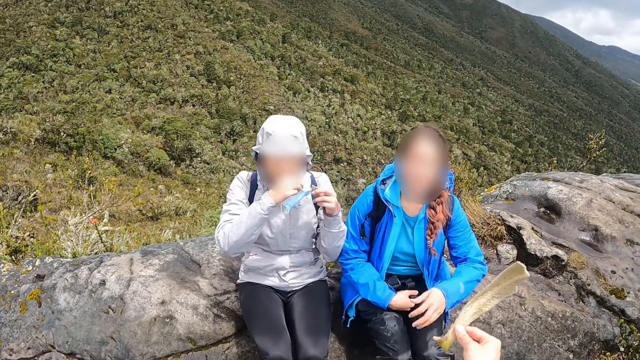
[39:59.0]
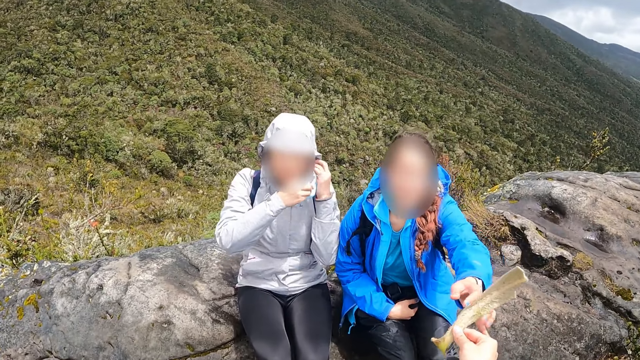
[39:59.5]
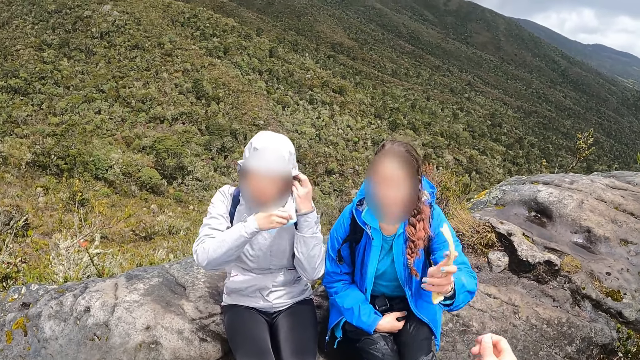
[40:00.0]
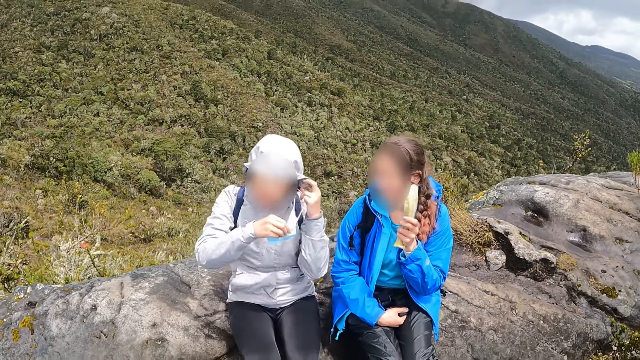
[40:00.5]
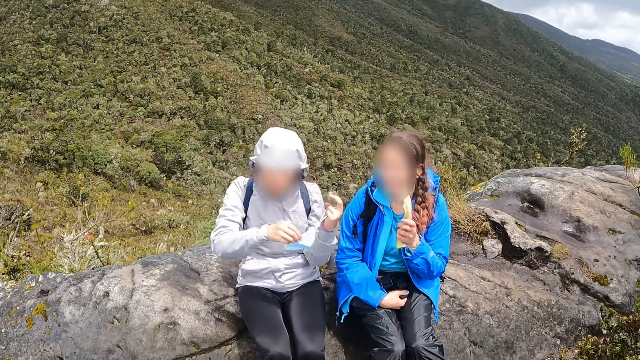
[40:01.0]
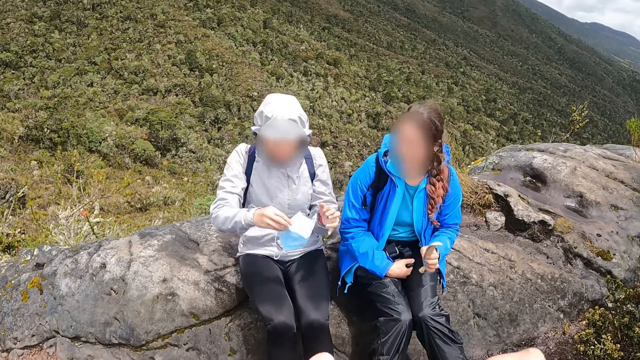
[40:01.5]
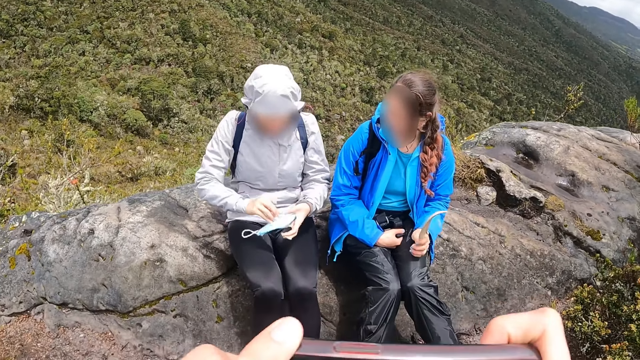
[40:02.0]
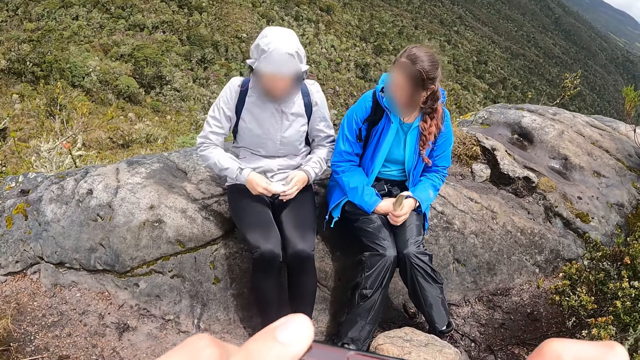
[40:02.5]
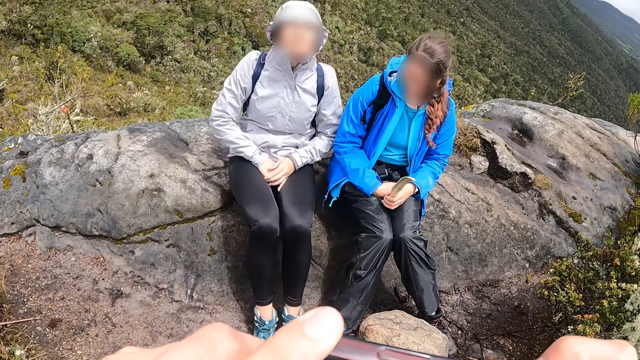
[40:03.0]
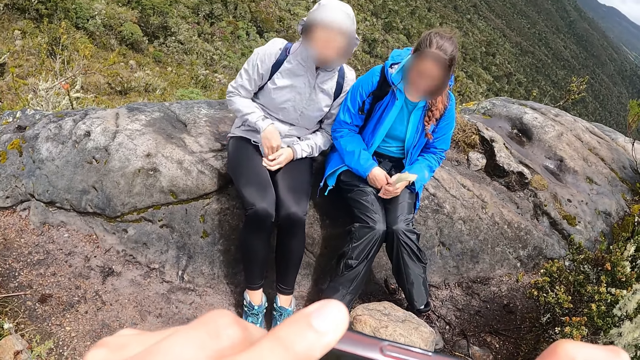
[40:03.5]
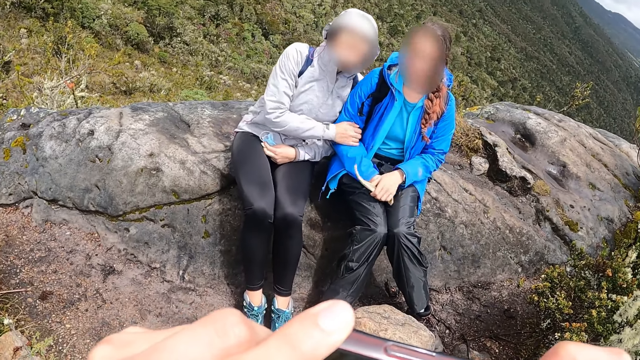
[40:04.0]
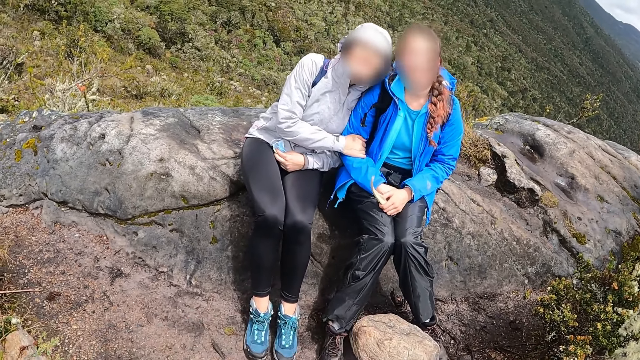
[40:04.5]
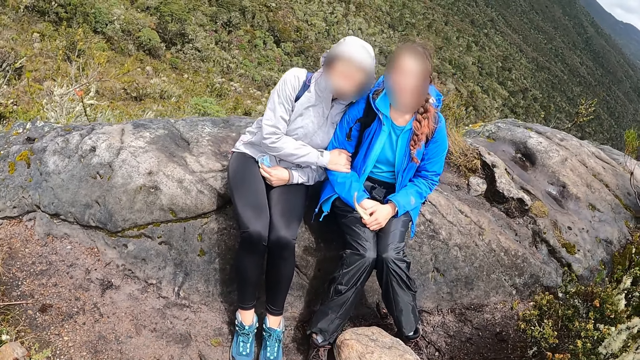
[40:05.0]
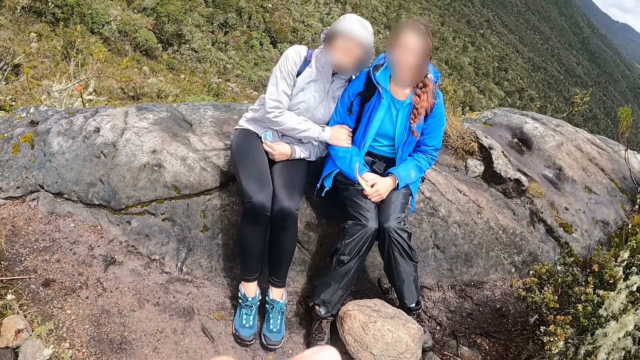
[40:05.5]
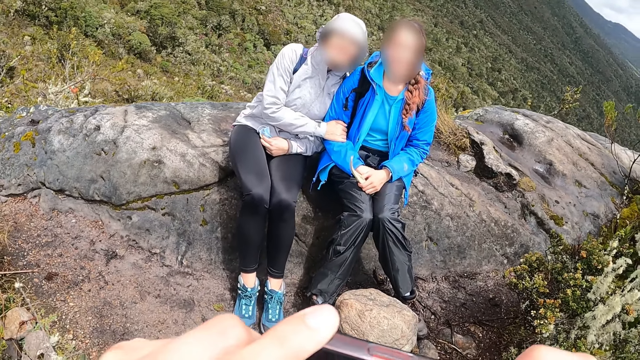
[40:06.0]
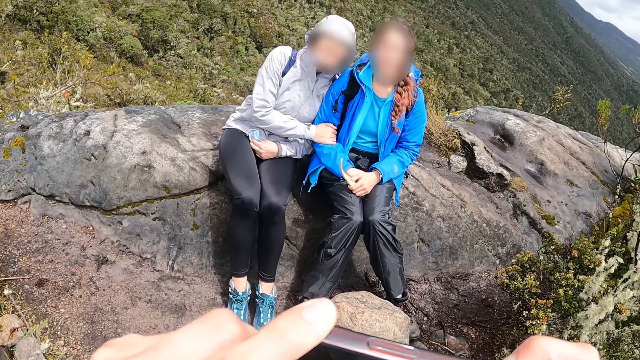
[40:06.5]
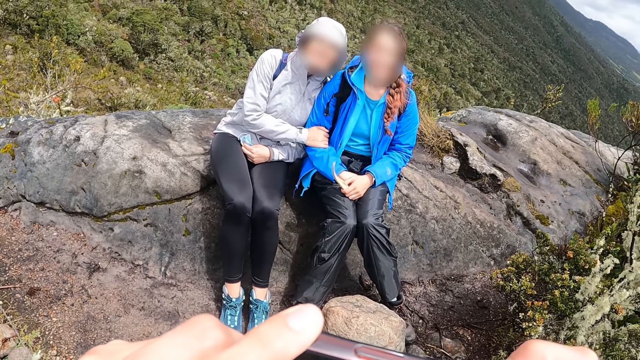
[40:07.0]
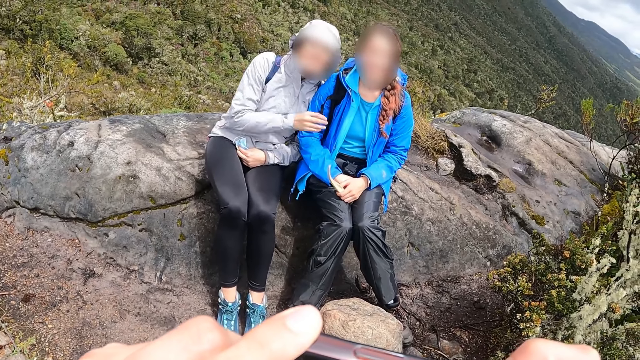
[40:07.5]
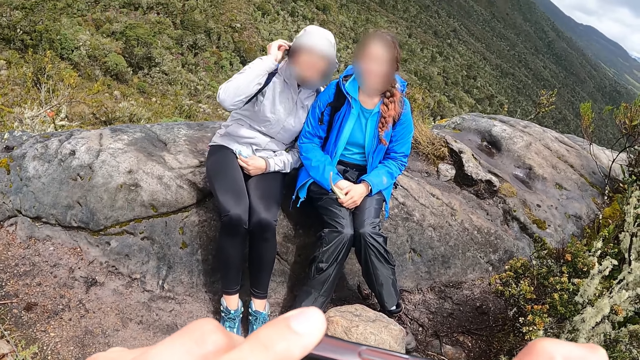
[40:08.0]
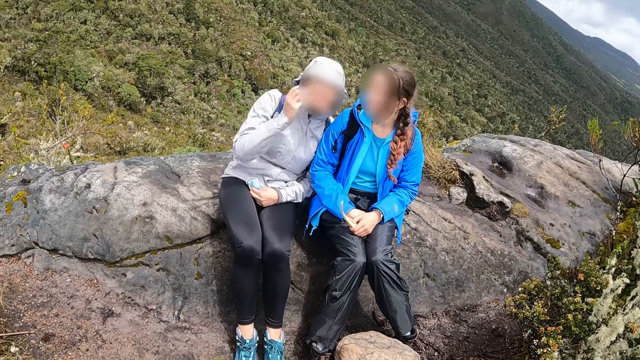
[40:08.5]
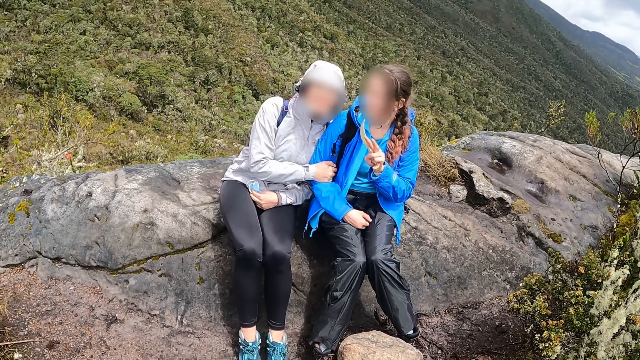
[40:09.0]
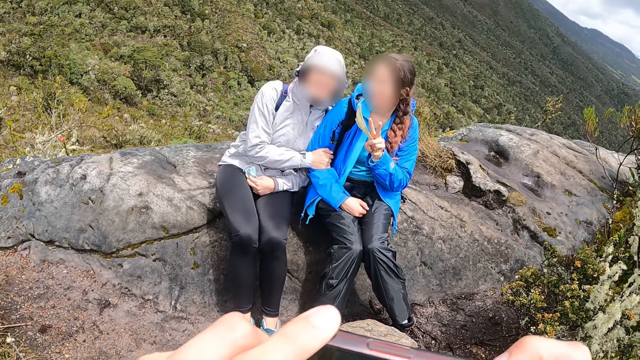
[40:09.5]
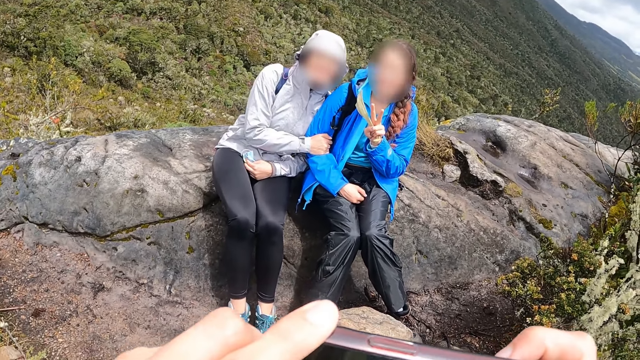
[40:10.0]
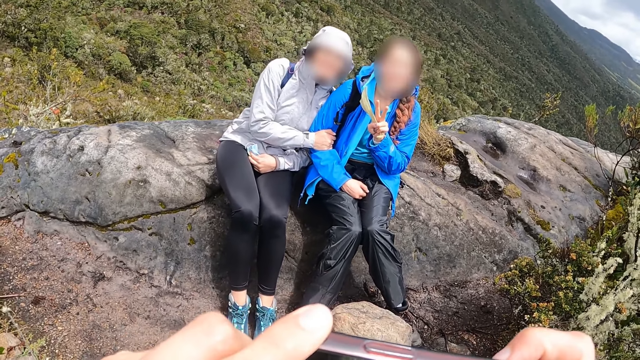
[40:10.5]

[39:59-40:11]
A person removes a face mask. The camera wearer gives the other woman a stick with his right hand. The other woman takes something. The camera wearer records the woman and the other woman with the phone in his hands. He takes pictures.

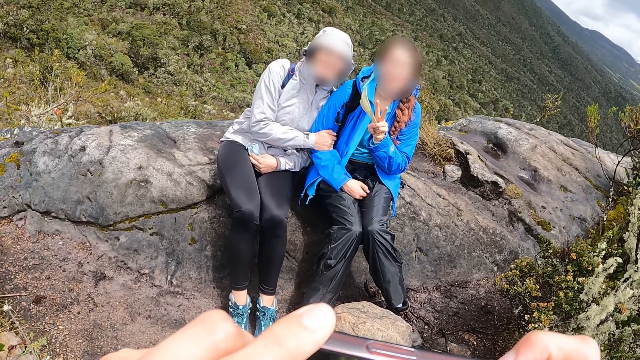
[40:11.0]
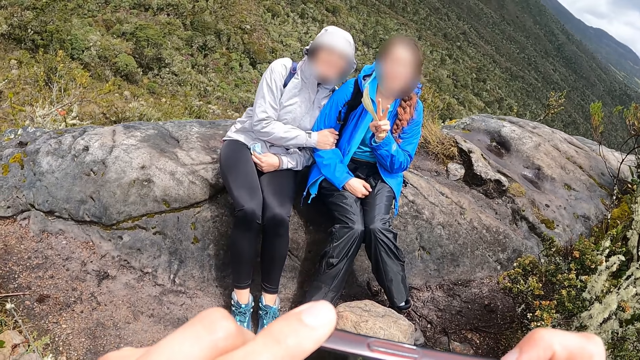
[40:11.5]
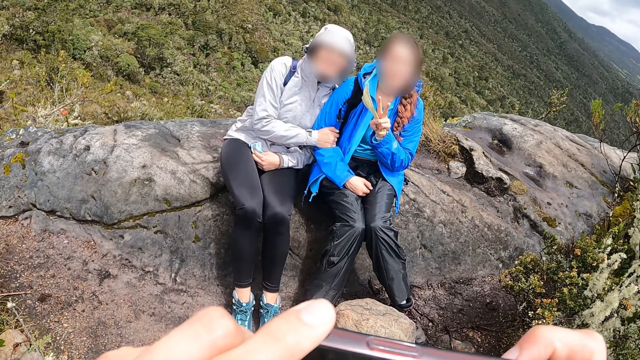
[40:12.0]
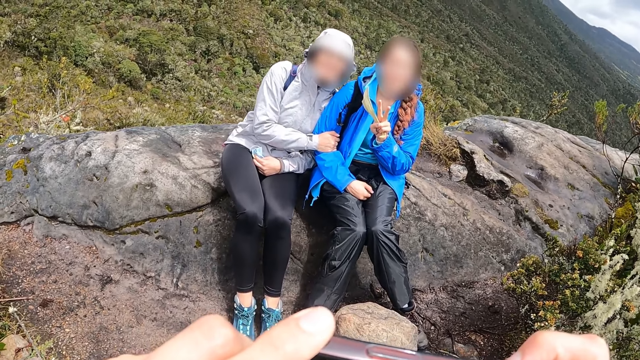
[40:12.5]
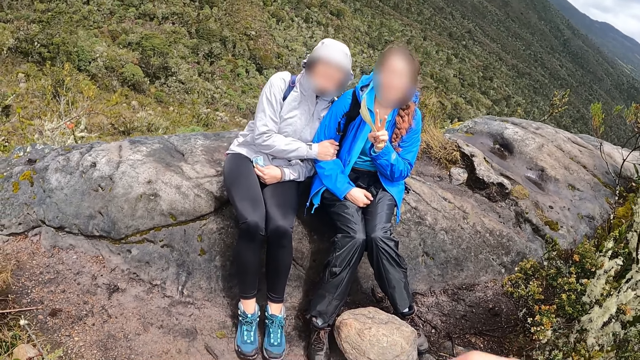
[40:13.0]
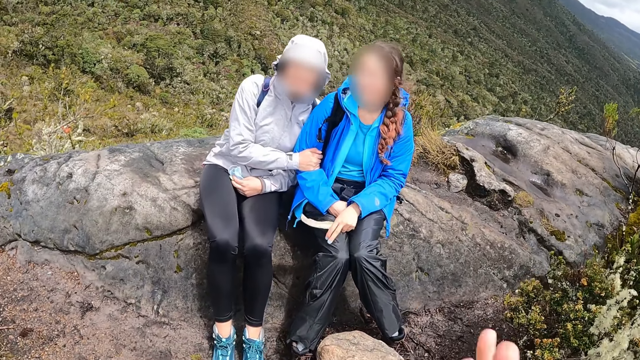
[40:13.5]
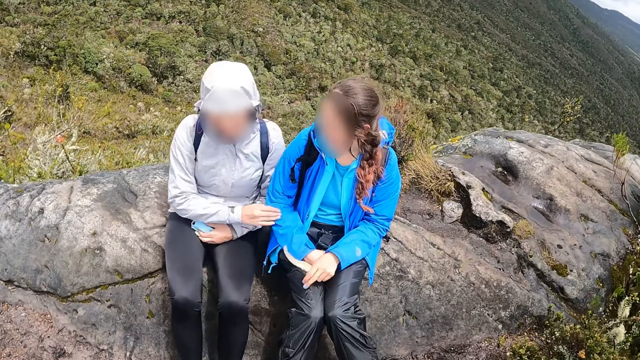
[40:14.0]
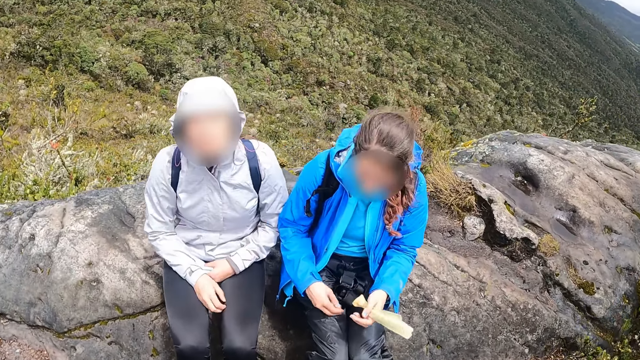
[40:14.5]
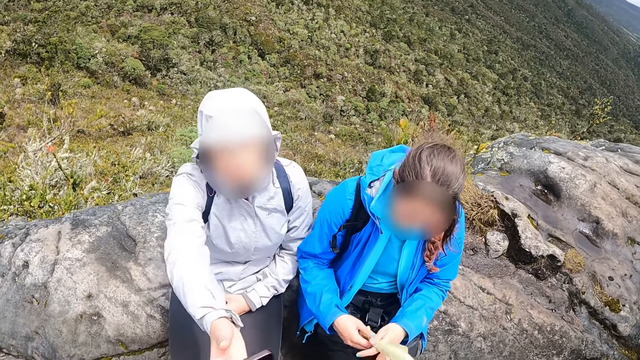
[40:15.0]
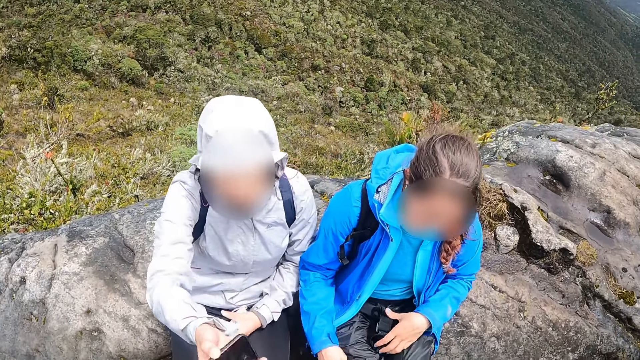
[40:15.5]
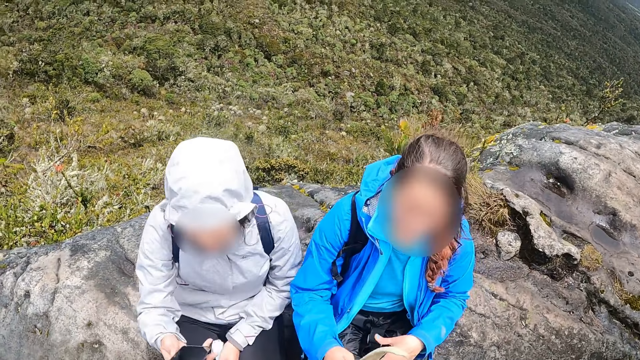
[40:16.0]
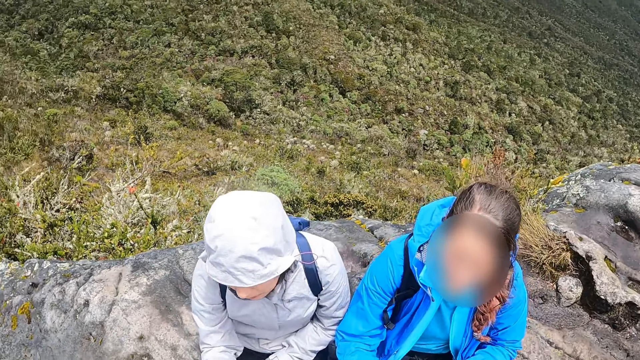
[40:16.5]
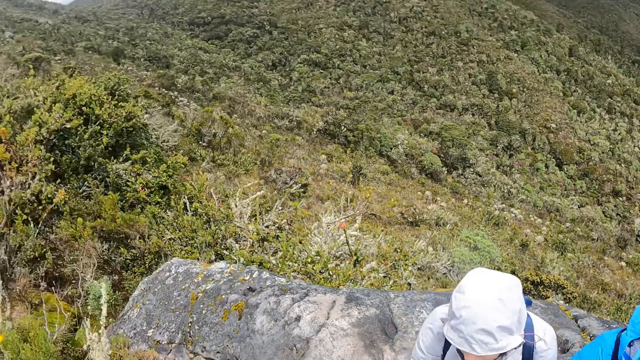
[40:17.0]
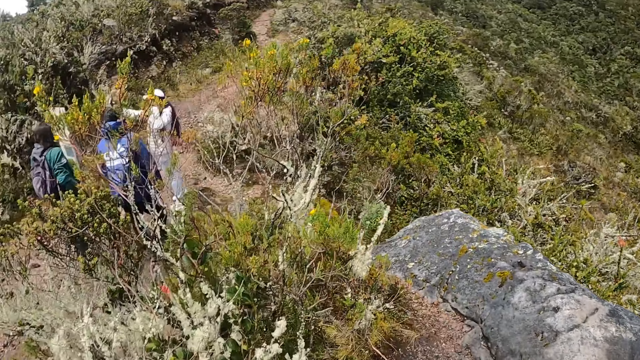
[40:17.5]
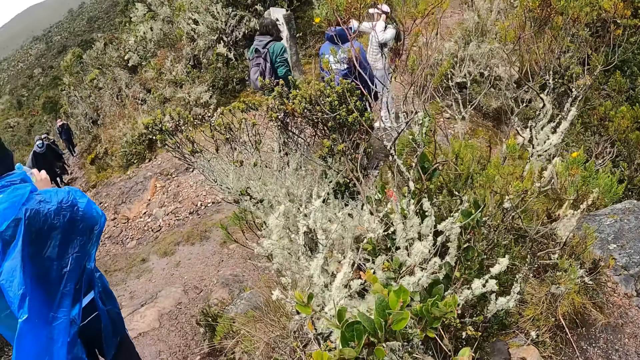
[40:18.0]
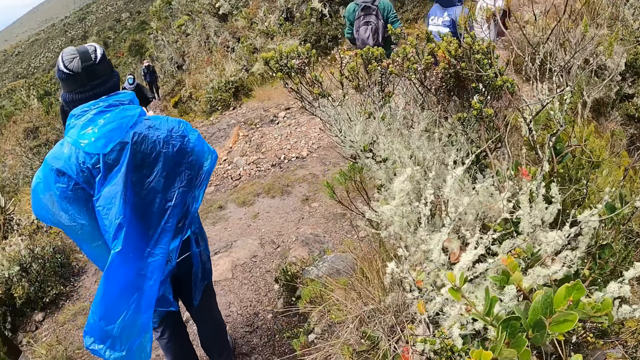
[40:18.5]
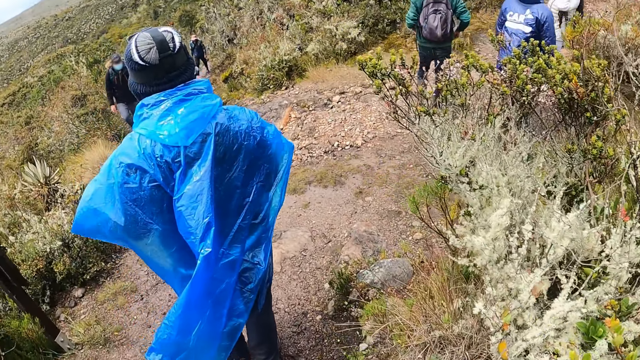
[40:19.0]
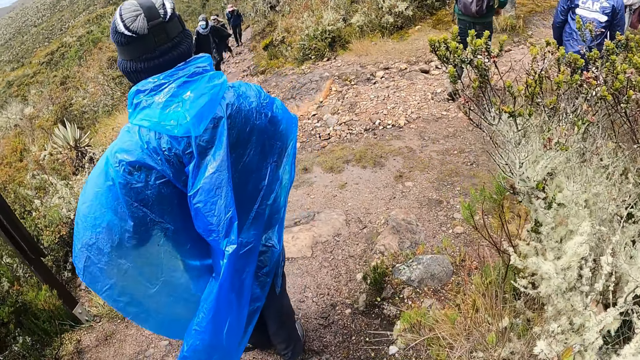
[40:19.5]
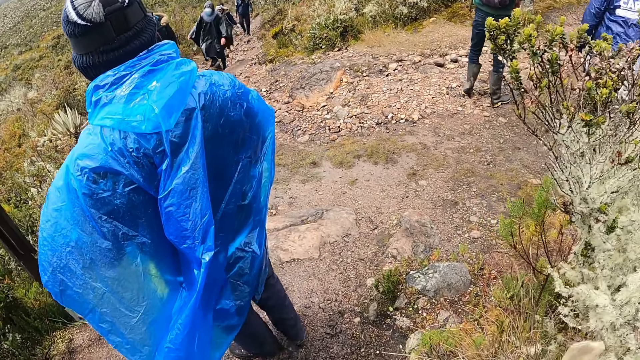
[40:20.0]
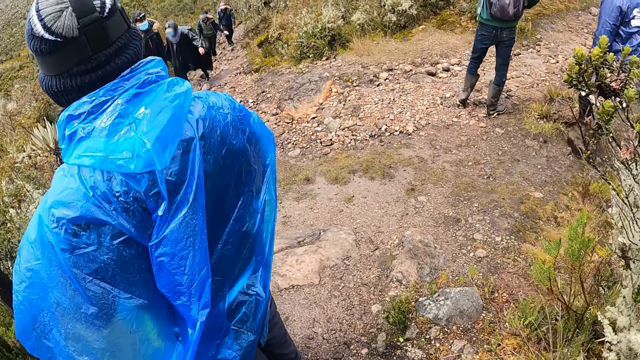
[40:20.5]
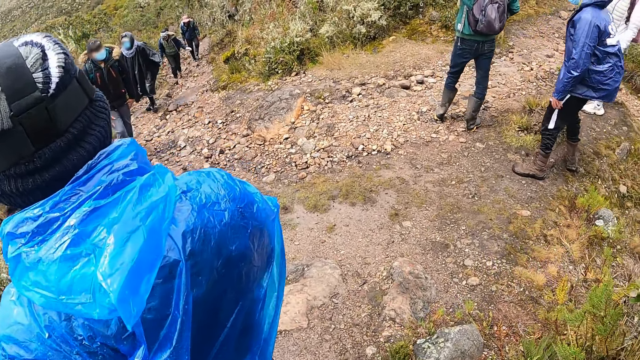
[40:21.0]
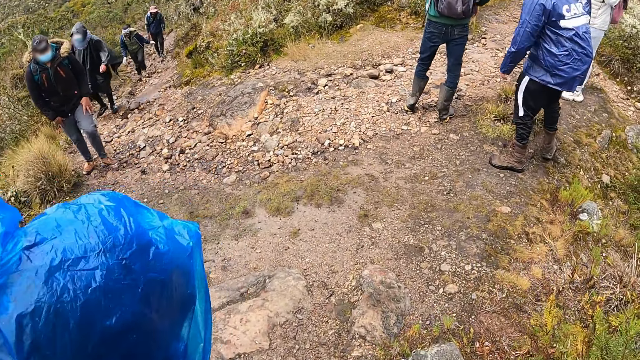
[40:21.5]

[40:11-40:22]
The camera wearer gives the woman the phone with his left hand. The woman picks up the phone. The camera wearer looks around.
